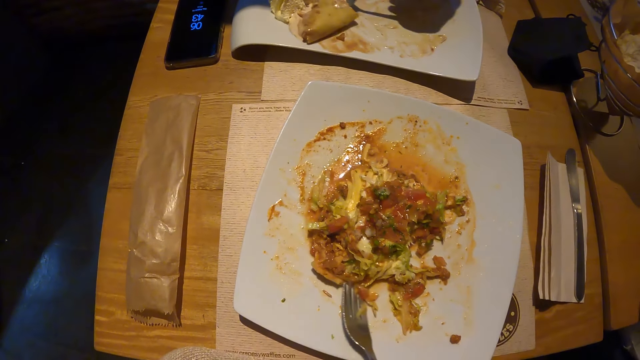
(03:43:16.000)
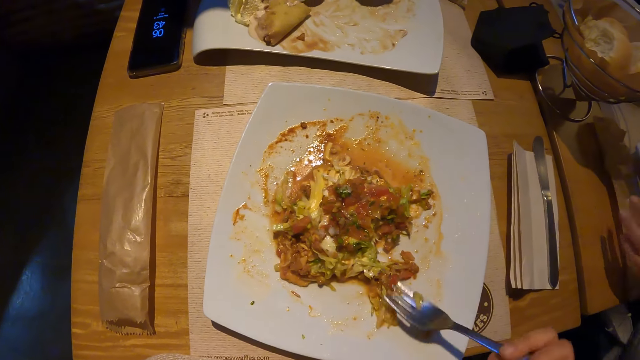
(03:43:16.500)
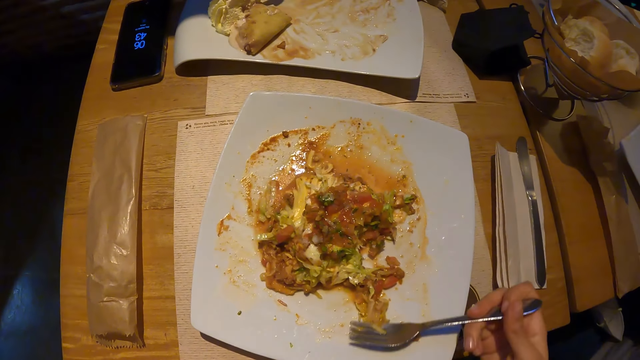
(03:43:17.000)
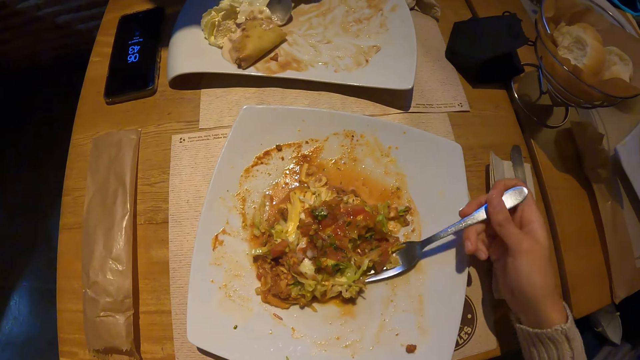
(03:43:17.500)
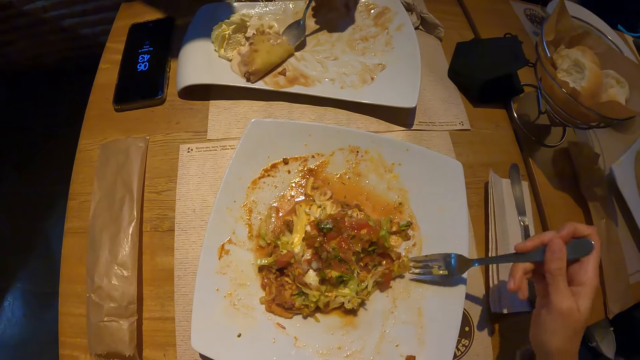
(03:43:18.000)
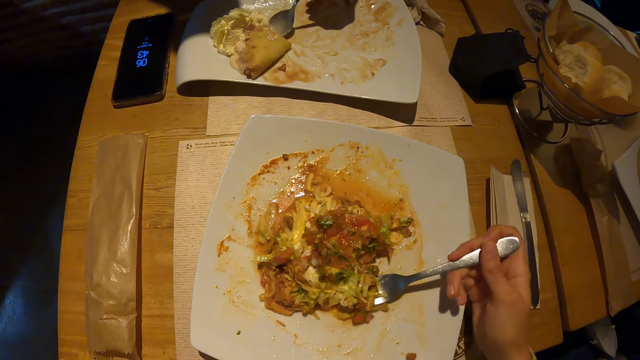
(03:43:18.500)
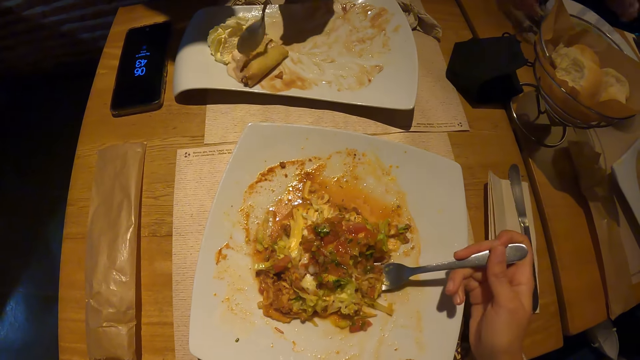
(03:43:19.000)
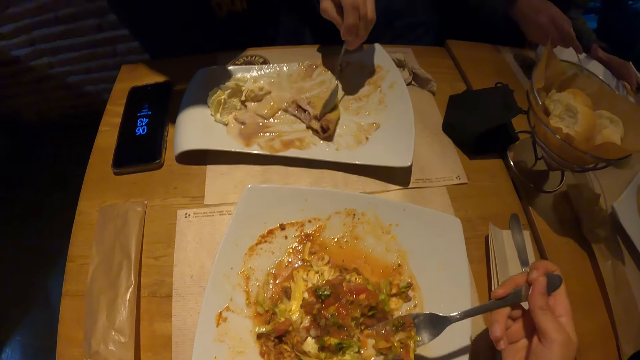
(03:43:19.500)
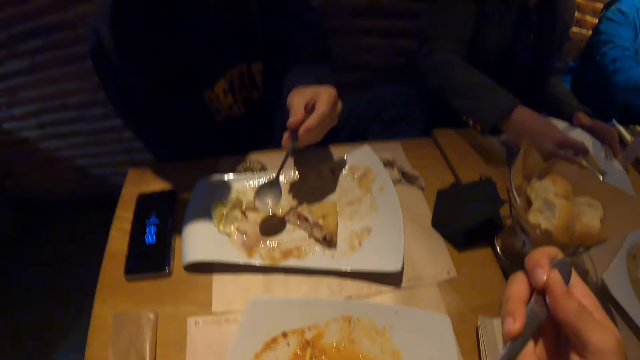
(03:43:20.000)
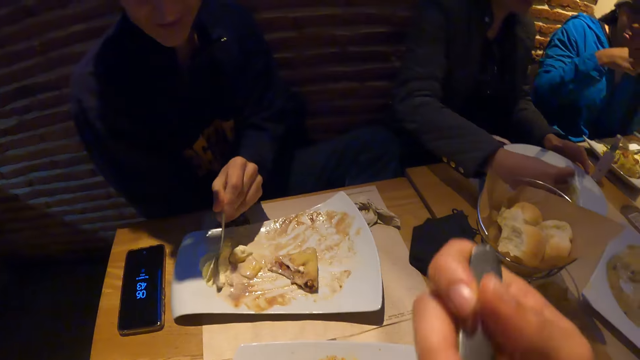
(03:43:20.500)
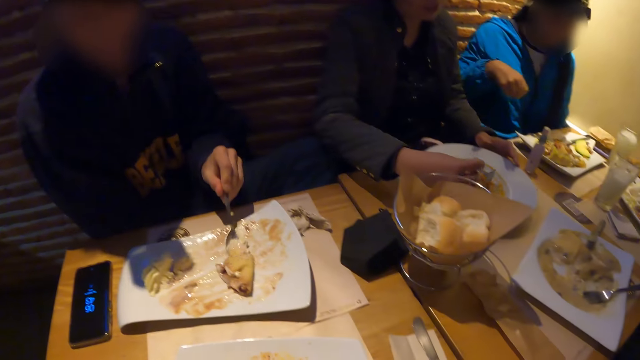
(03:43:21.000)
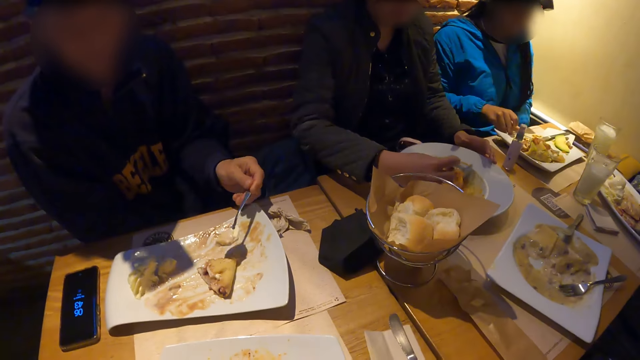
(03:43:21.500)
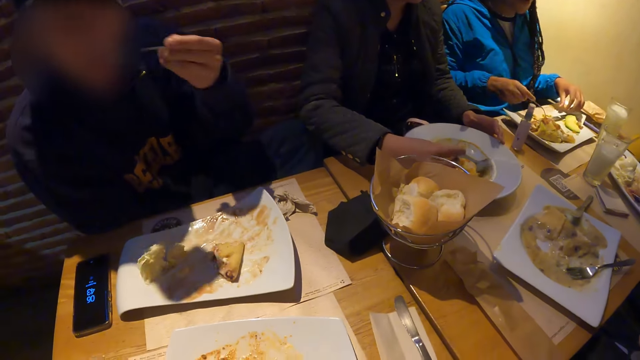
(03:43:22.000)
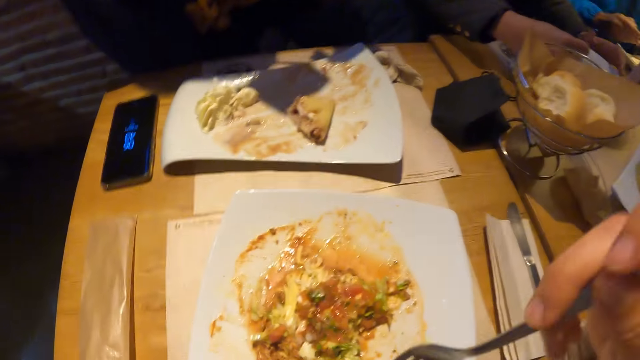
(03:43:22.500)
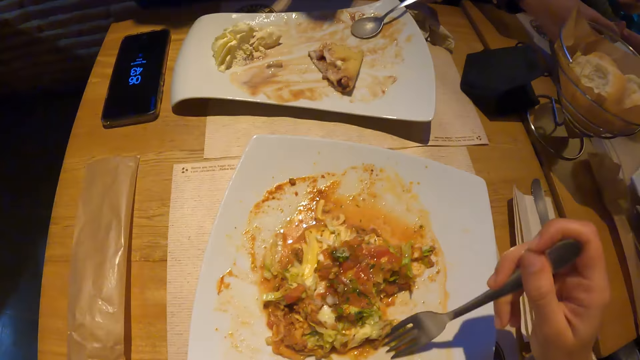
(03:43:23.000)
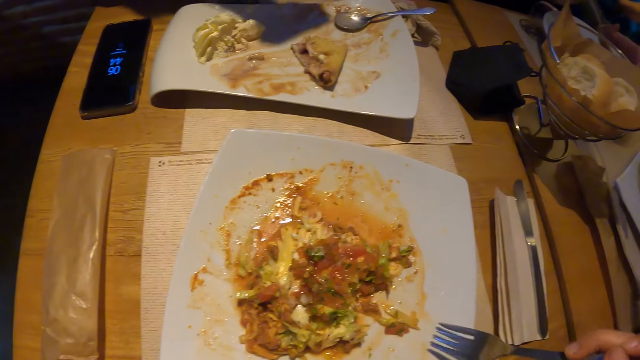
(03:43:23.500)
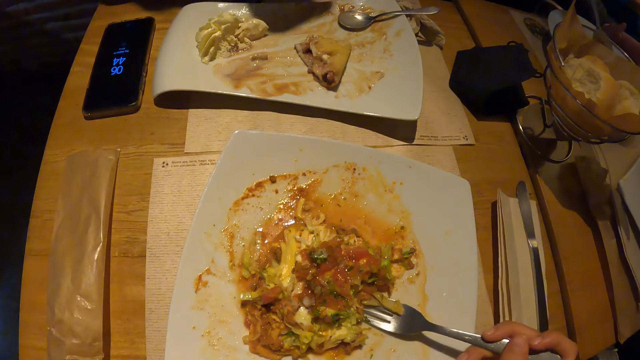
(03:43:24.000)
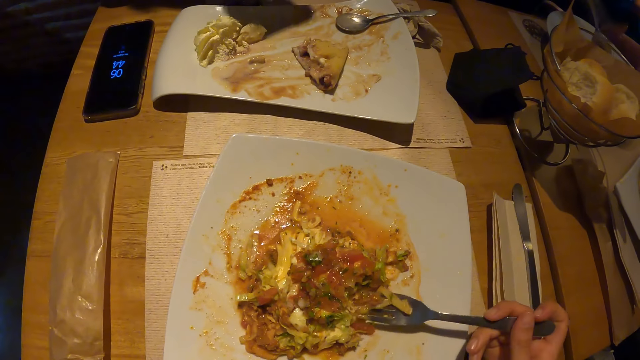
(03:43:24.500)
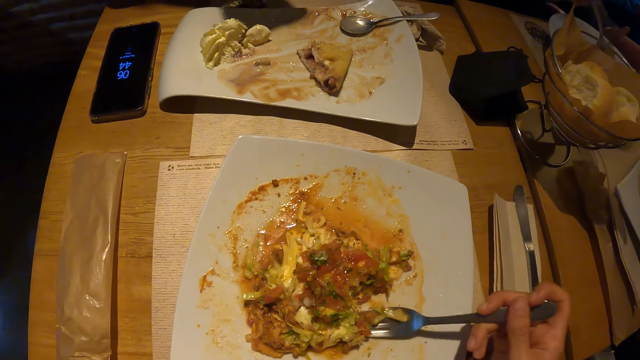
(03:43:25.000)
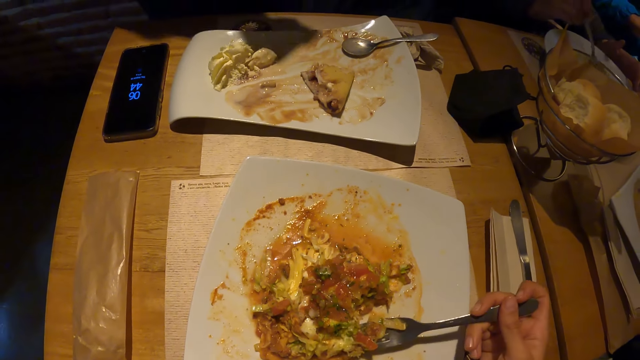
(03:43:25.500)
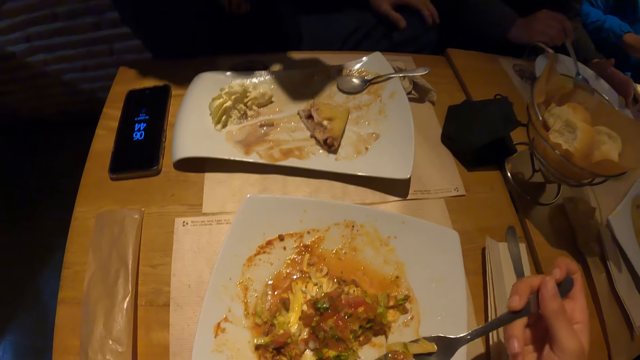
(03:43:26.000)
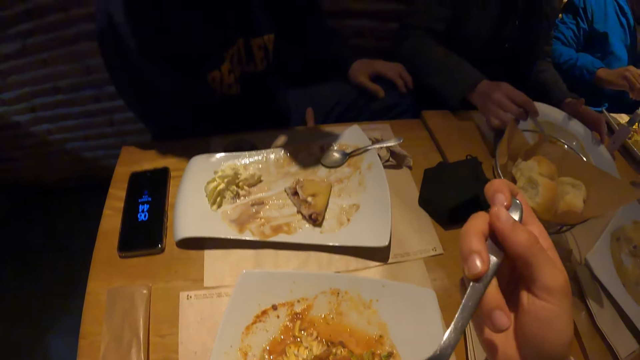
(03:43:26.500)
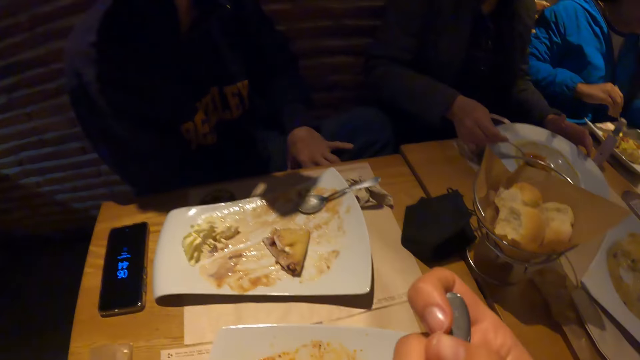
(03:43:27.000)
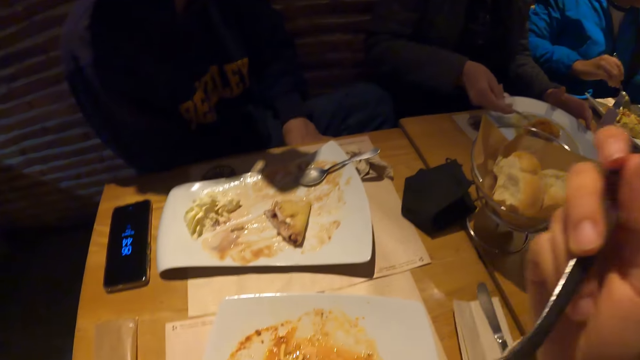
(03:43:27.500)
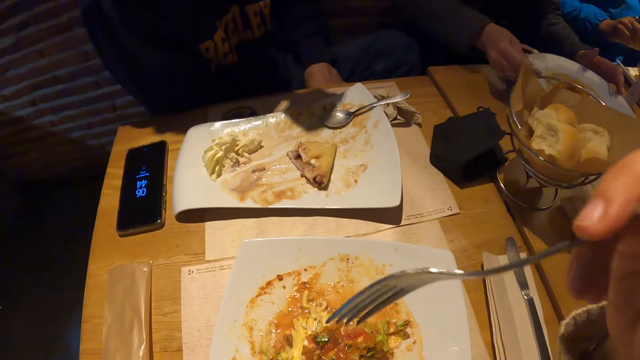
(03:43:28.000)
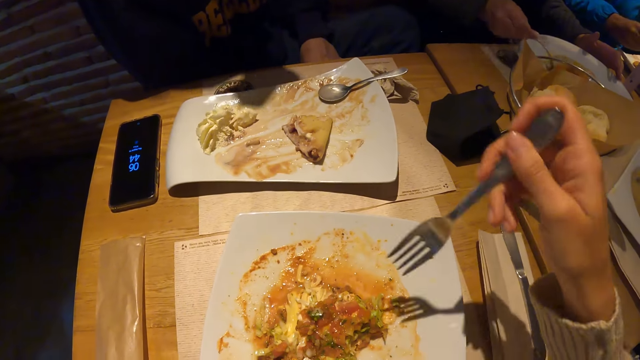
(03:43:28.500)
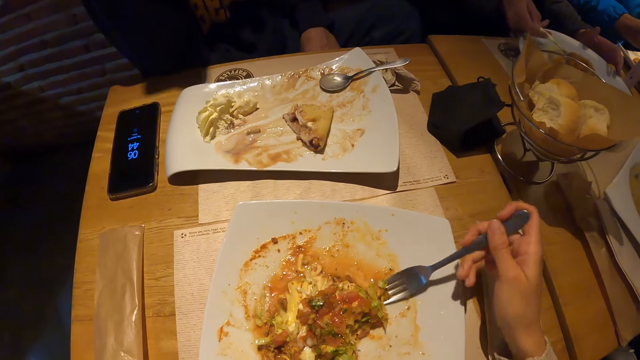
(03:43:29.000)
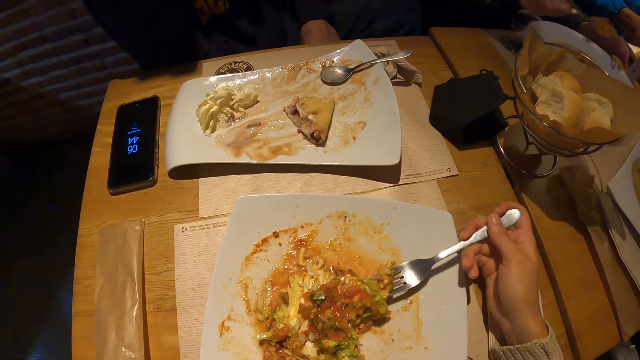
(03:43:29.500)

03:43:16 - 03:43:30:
A woman places an envelope on the table with her left hand. The camera wearer eats the food. A man eats the meal with the spoon in his left hand. Another woman picks up a fork from a plate with her right hand. The man places the spoon in the plate with his left hand. The camera wearer eats the food repeatedly.

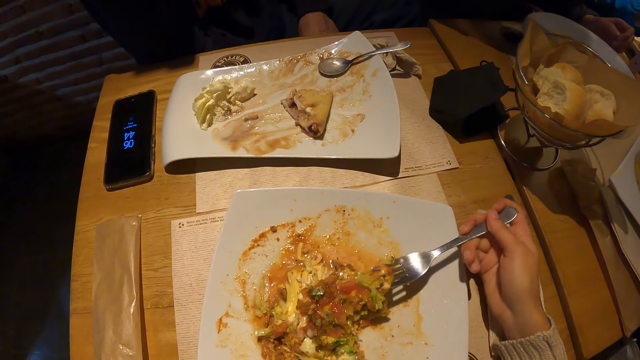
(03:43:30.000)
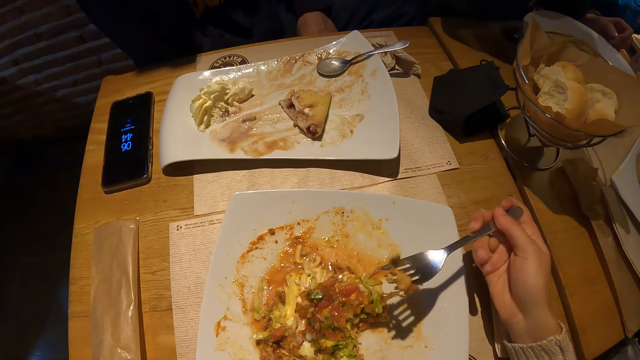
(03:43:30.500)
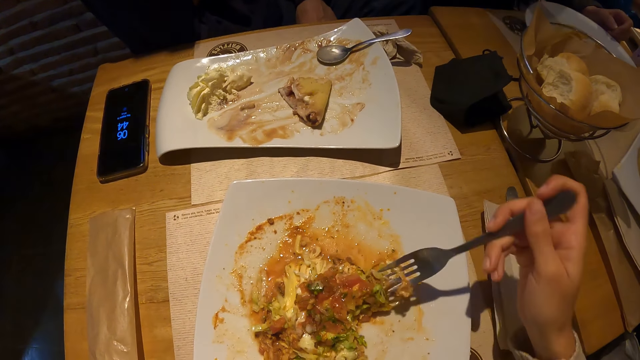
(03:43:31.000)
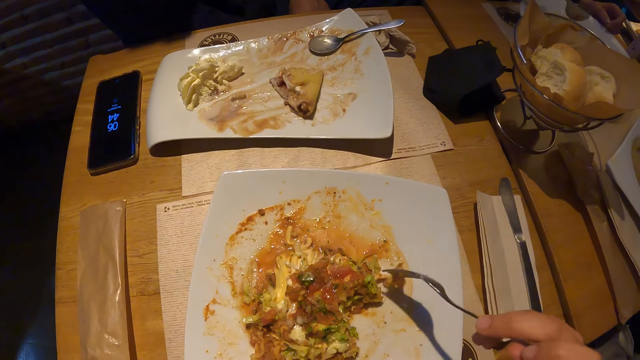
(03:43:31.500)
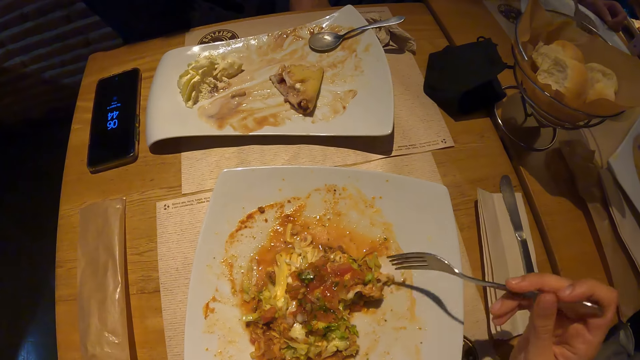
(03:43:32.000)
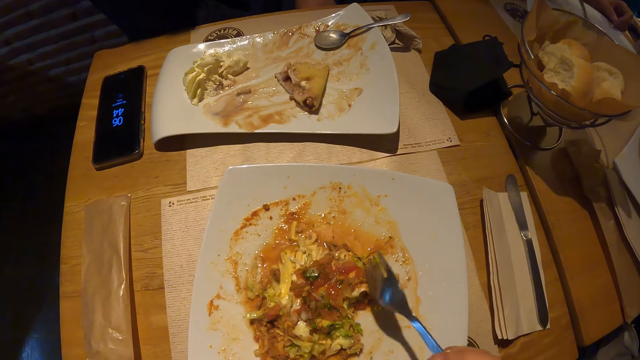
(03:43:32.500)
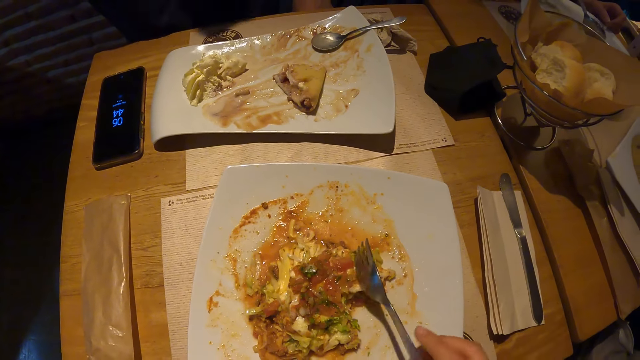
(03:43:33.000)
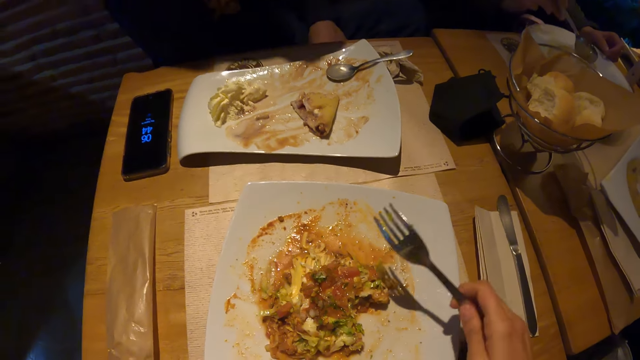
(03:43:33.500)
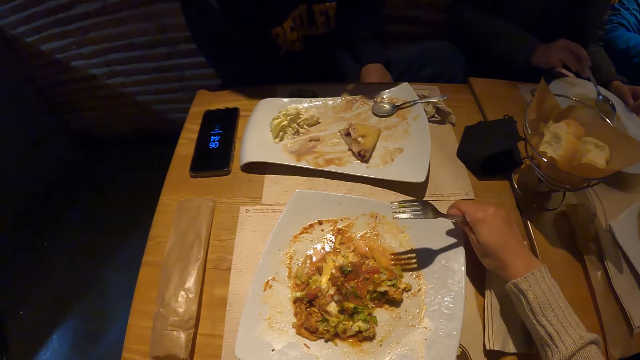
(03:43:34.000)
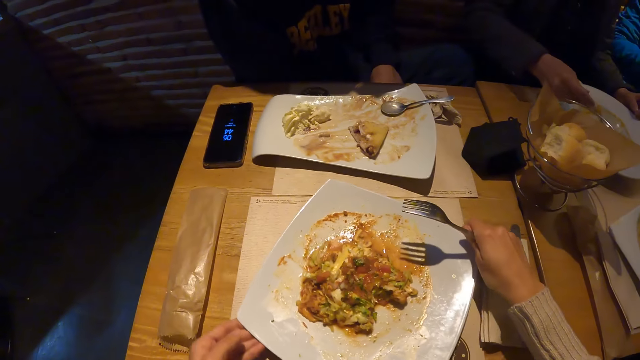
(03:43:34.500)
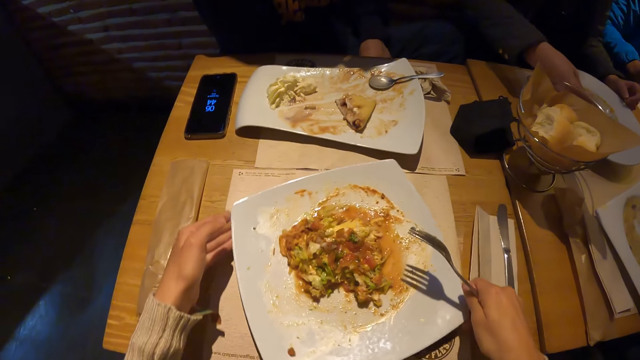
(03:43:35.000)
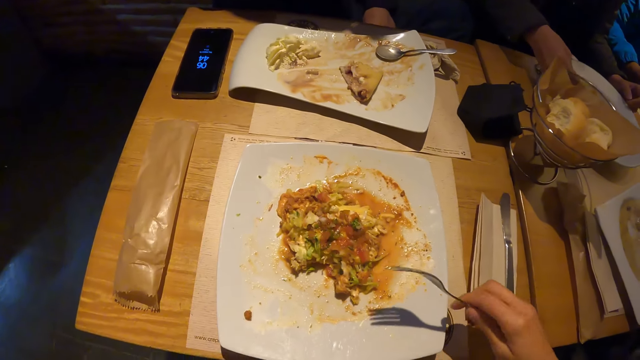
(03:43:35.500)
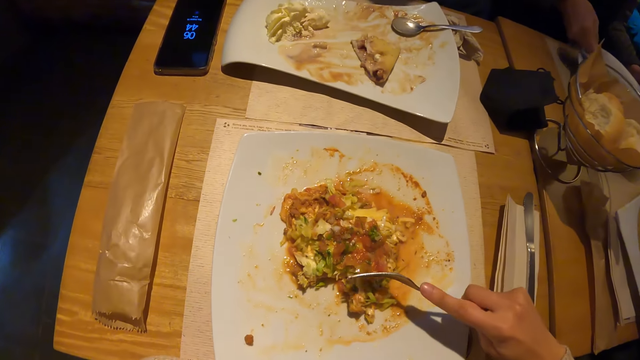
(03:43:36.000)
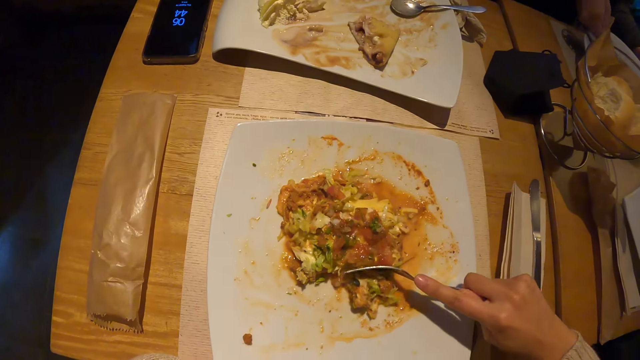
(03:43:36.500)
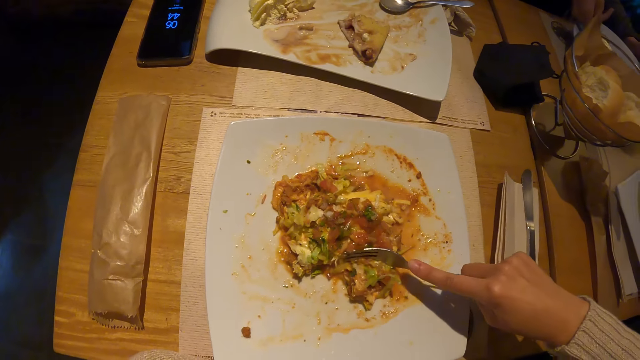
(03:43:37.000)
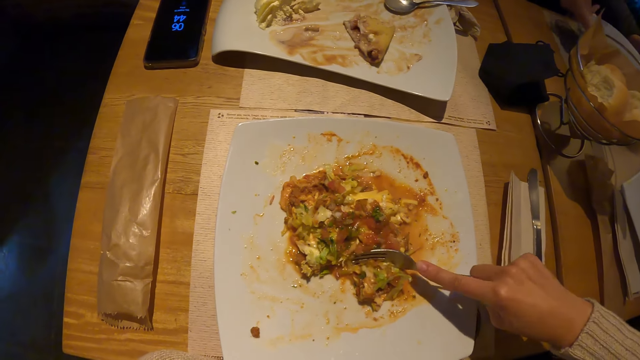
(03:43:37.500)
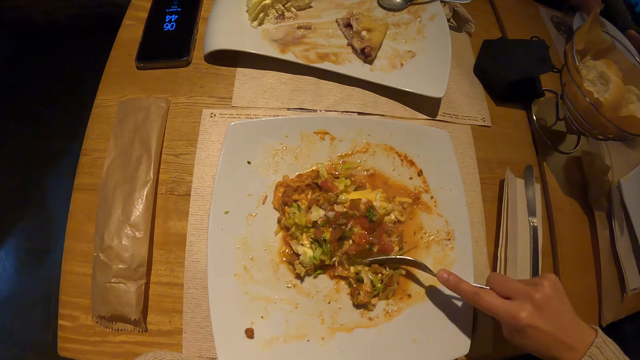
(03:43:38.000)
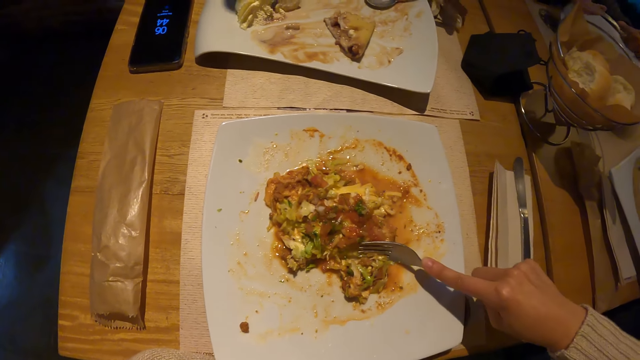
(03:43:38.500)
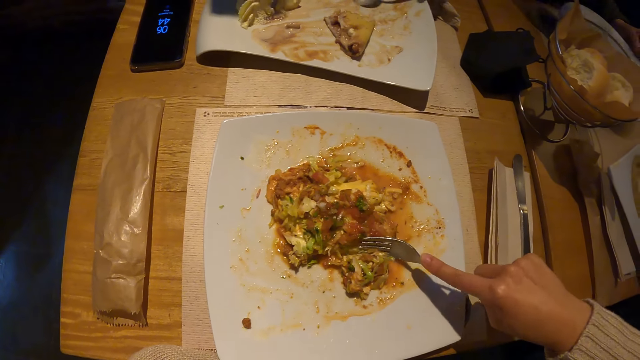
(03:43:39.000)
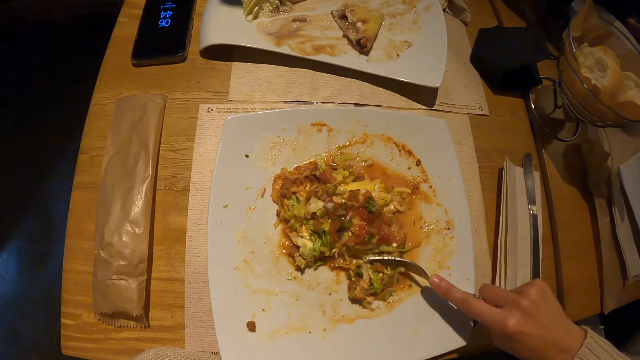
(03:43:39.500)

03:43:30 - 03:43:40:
The camera wearer eats the food. He adjusts the plate on the table with his hands. A man picks up the spoon from the plate with his left hand. The camera wearer eats the food again.
